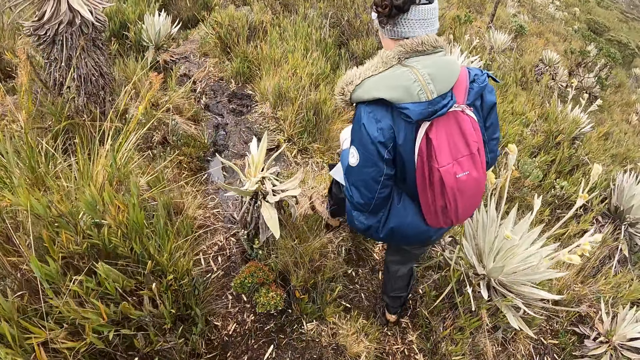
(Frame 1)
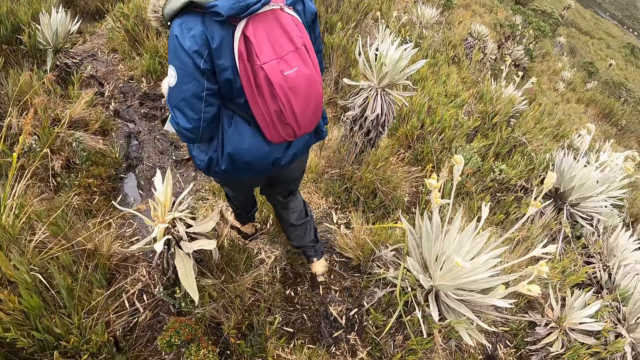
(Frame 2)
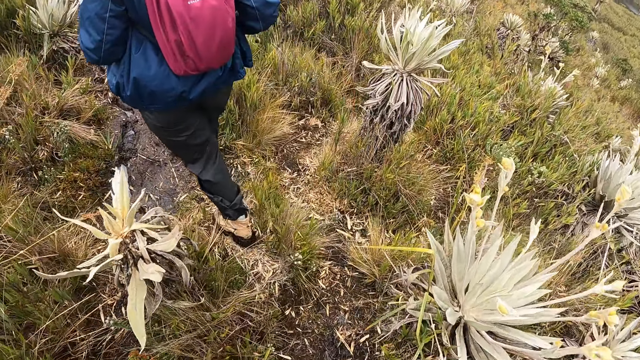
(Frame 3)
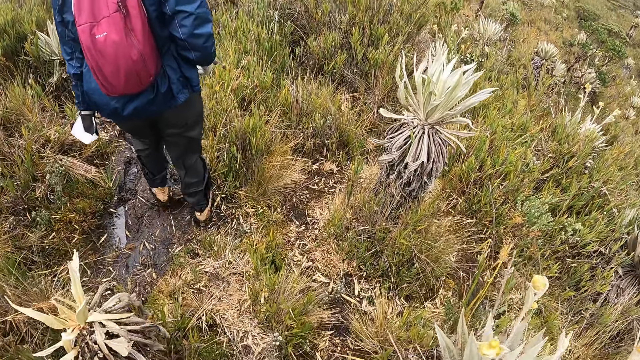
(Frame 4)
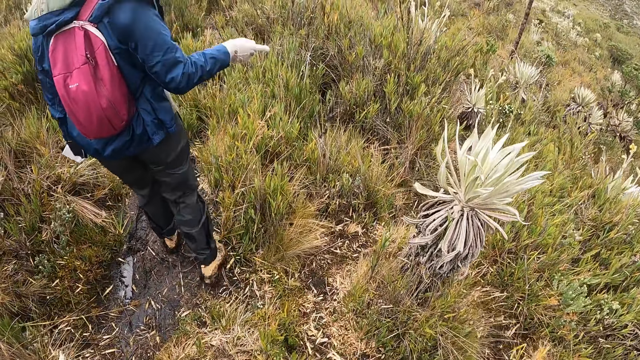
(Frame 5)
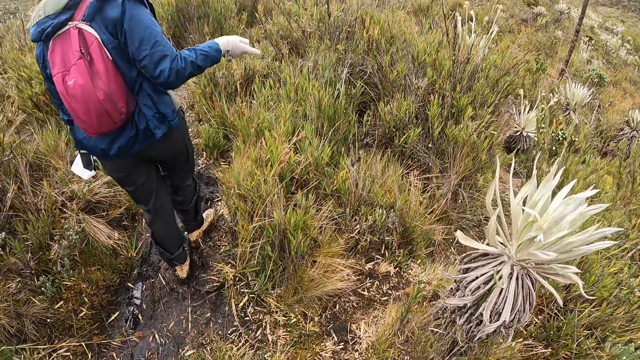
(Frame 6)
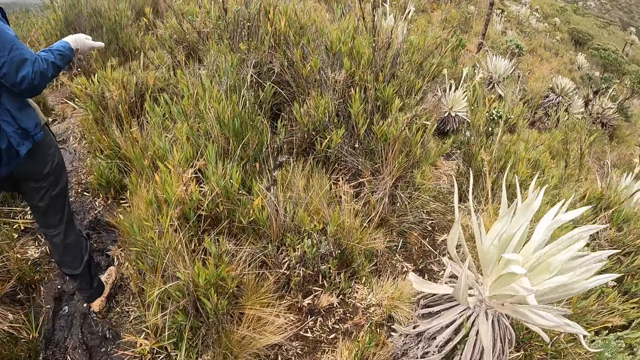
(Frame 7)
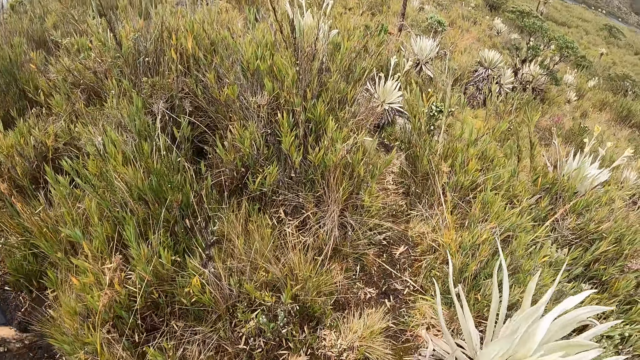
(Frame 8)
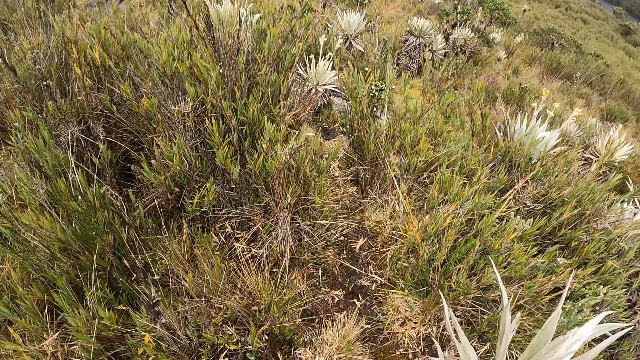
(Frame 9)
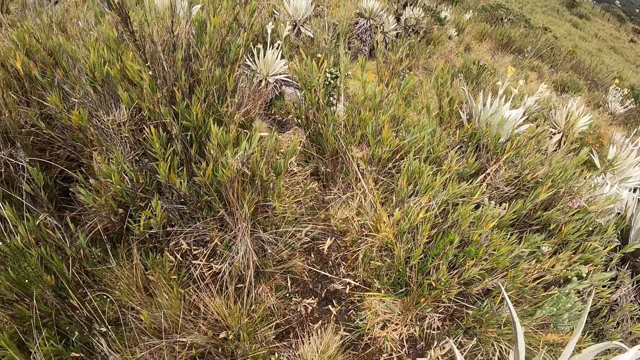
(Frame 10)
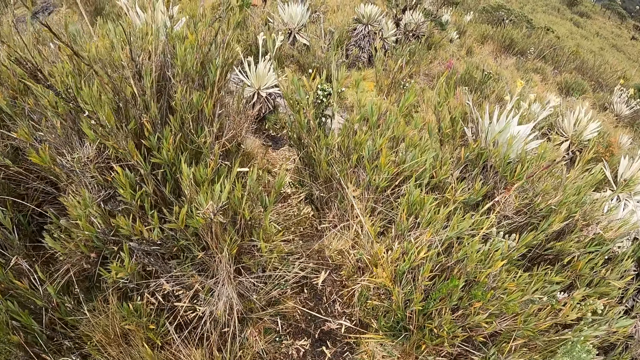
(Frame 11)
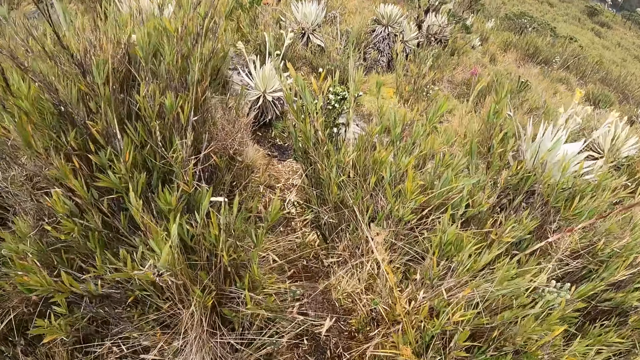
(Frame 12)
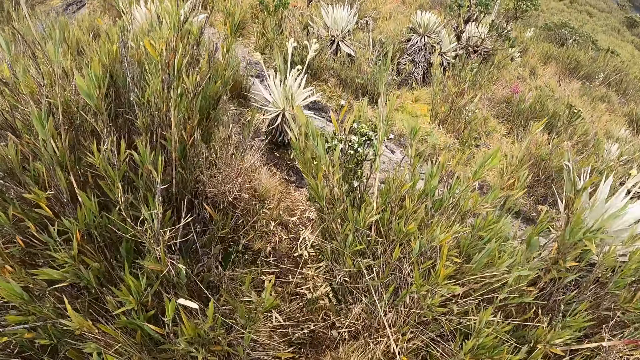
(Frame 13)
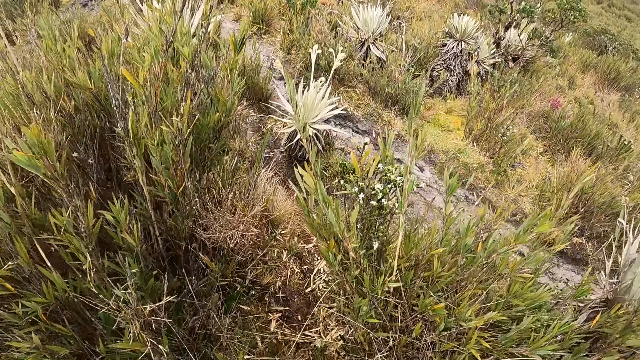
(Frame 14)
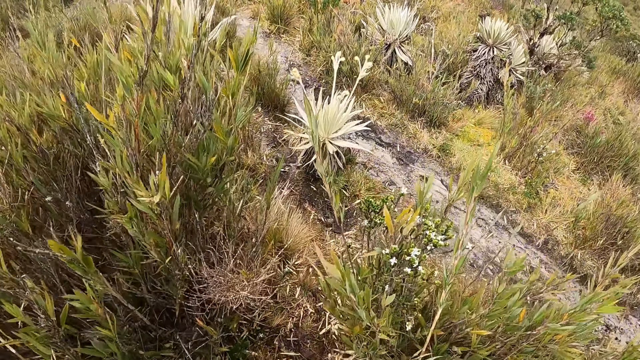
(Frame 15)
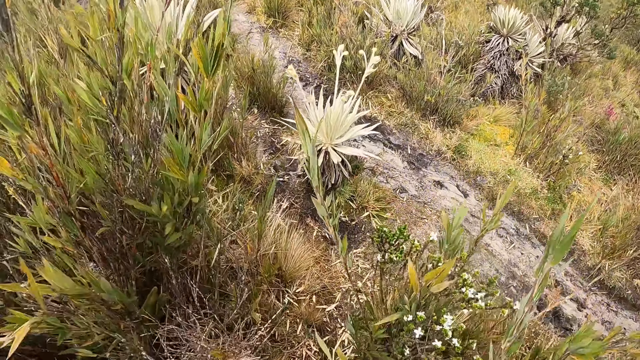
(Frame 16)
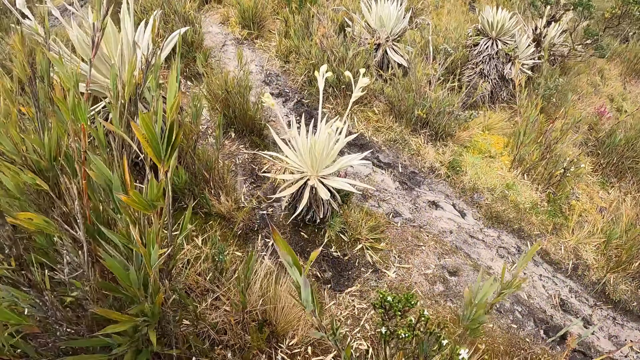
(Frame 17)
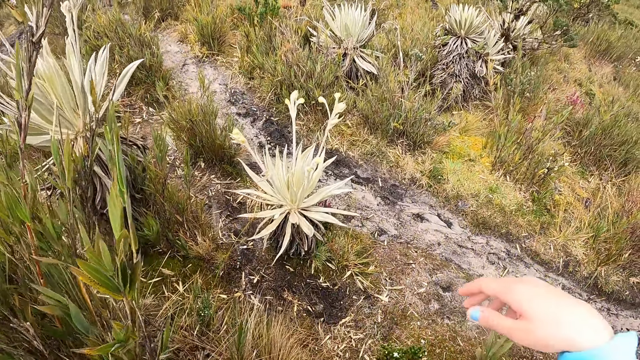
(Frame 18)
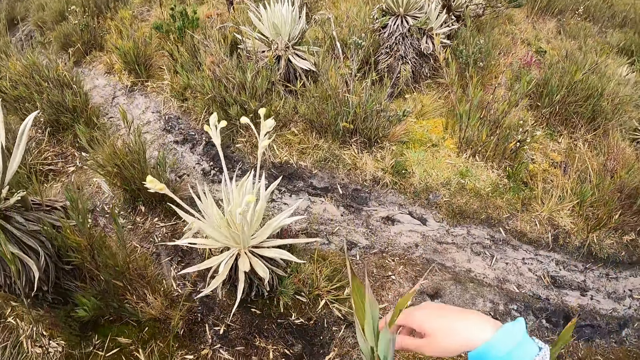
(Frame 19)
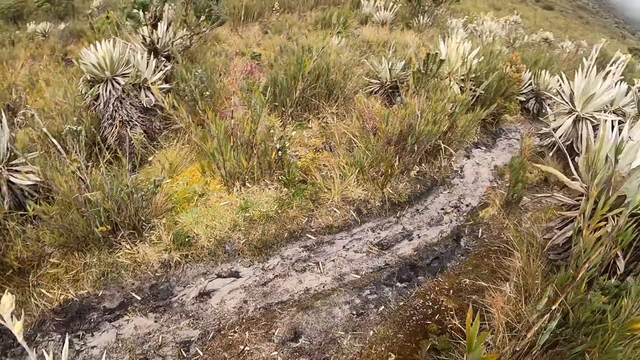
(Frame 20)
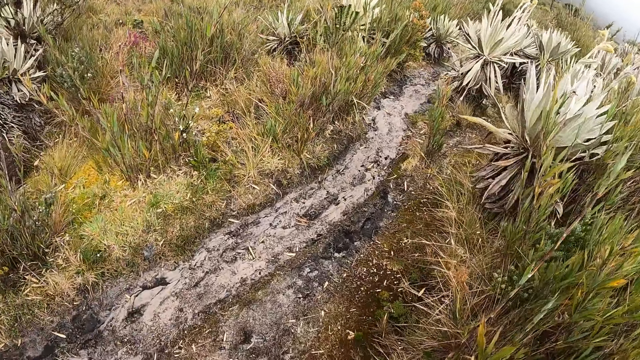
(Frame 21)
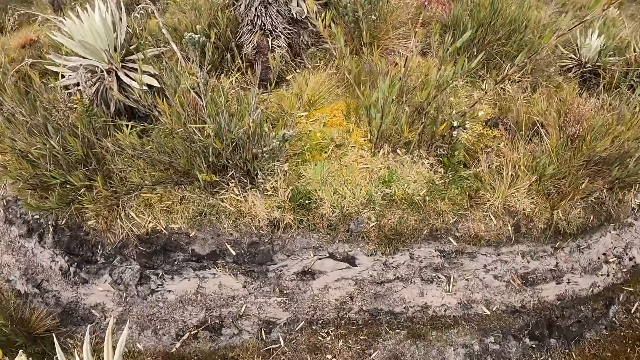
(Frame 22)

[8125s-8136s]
A person points her finger. The camera wearer looks around. They walk around.

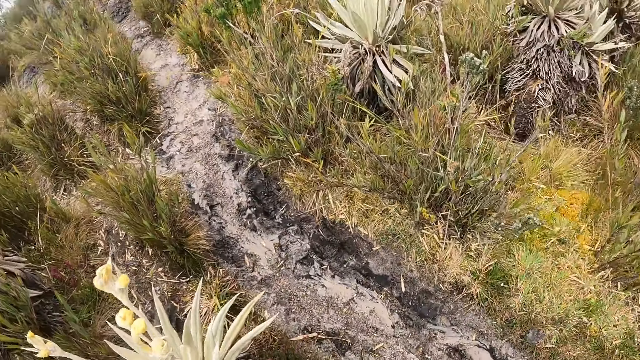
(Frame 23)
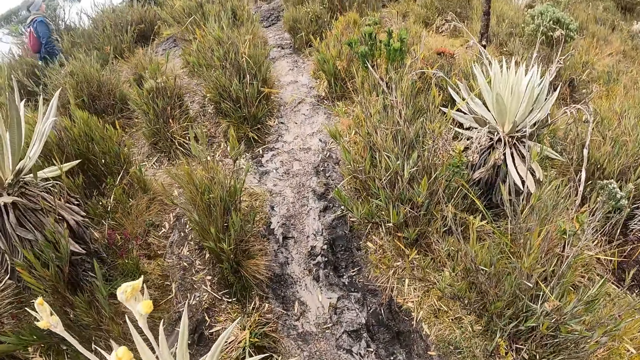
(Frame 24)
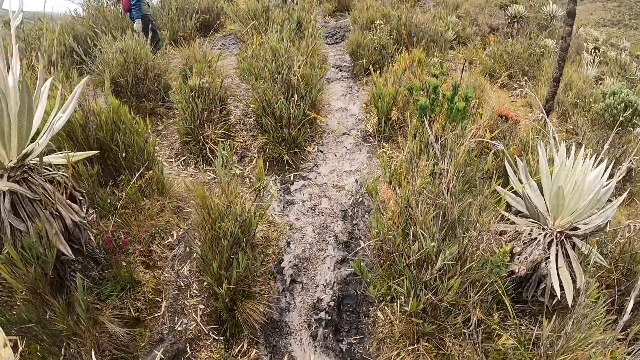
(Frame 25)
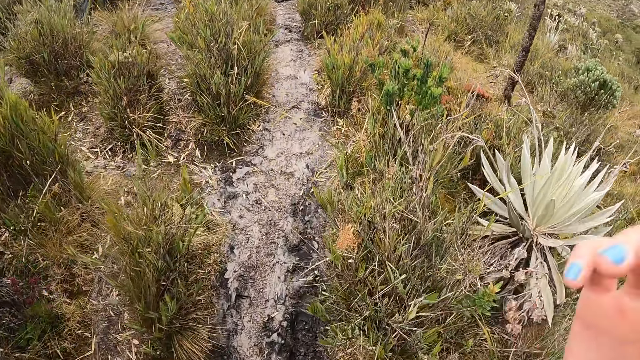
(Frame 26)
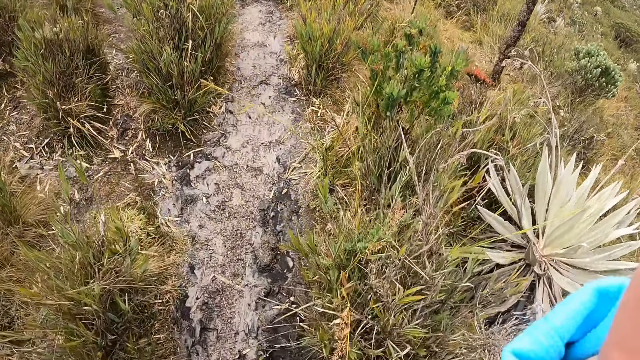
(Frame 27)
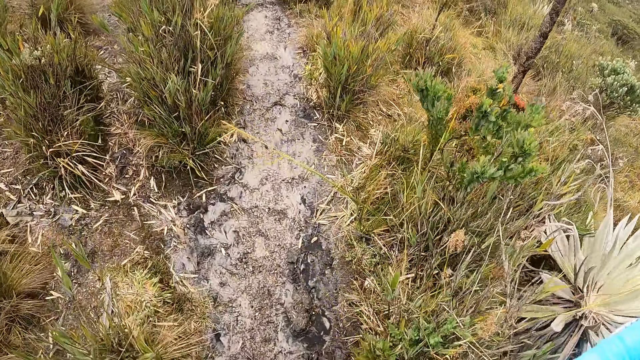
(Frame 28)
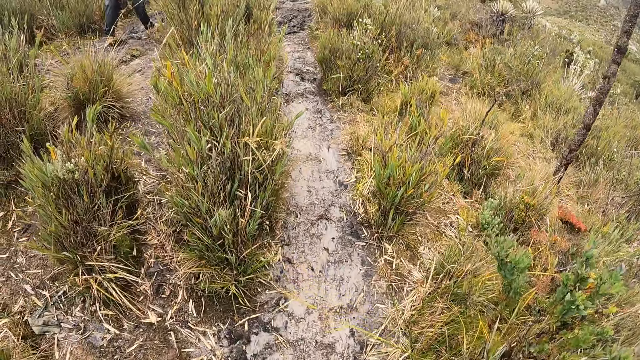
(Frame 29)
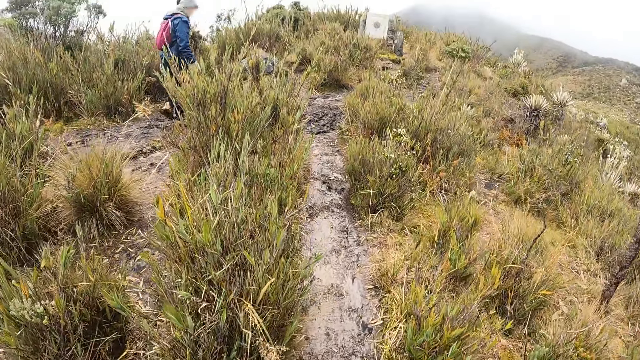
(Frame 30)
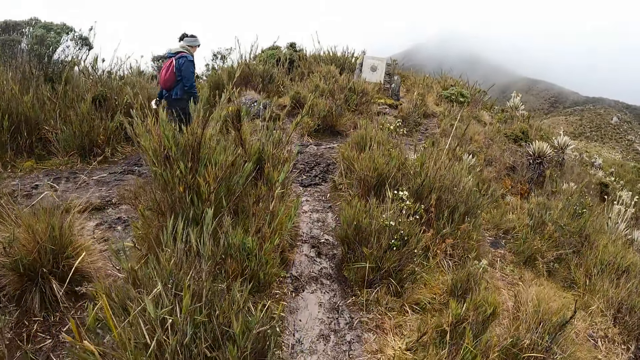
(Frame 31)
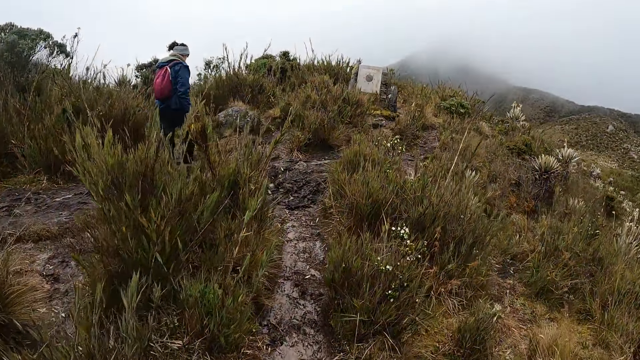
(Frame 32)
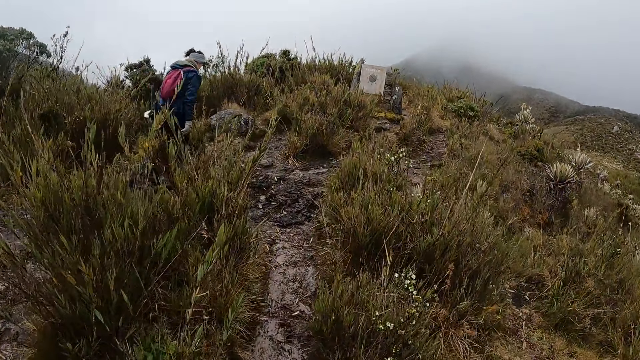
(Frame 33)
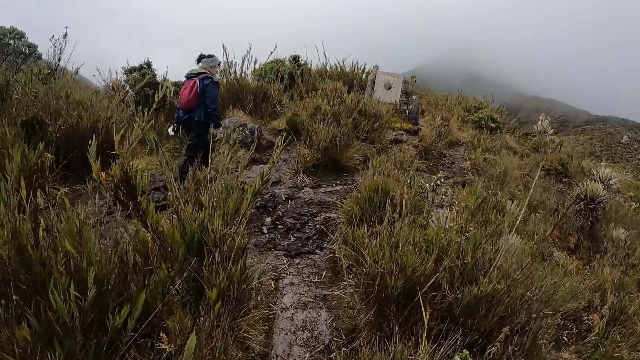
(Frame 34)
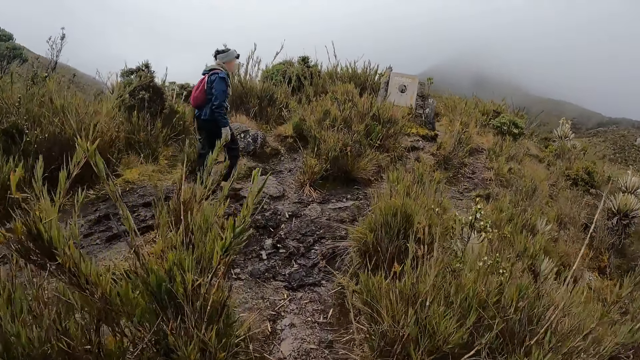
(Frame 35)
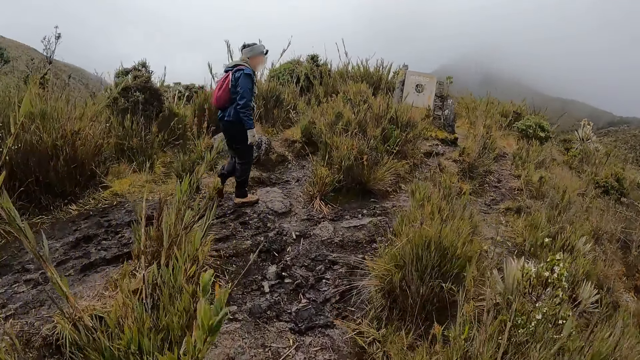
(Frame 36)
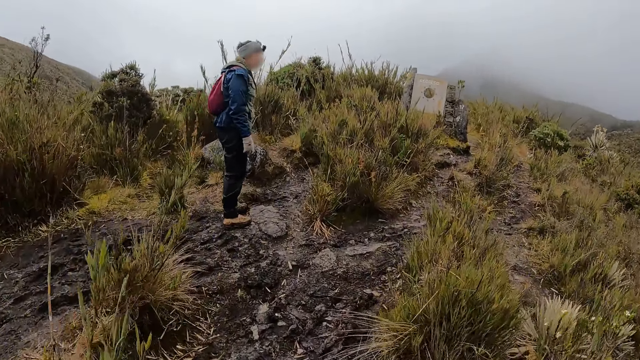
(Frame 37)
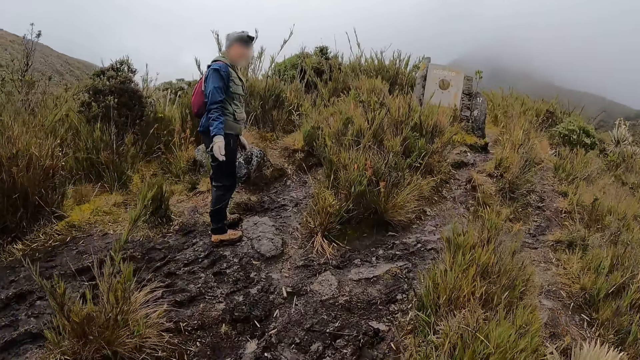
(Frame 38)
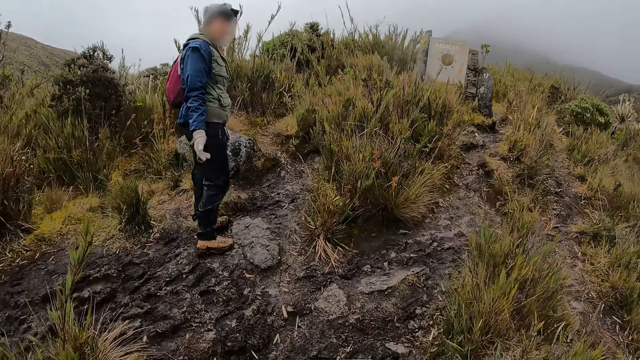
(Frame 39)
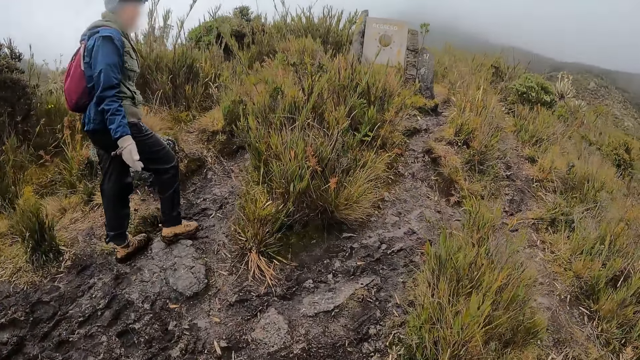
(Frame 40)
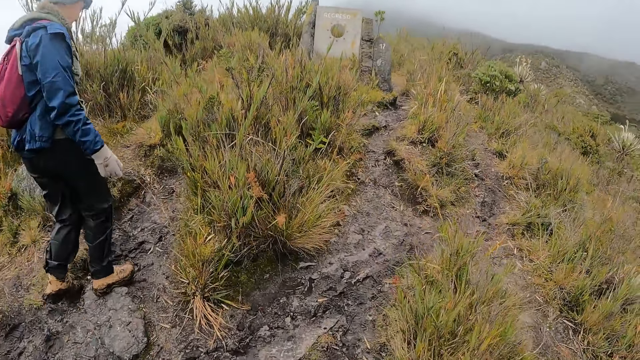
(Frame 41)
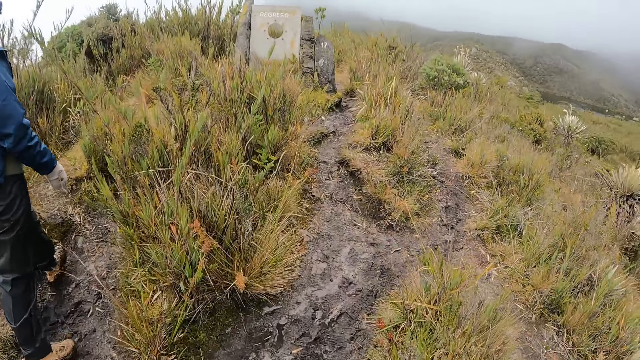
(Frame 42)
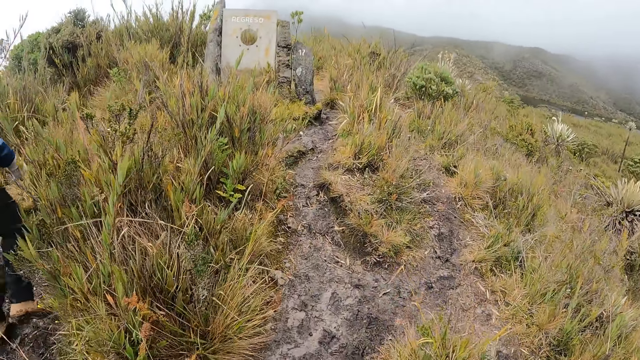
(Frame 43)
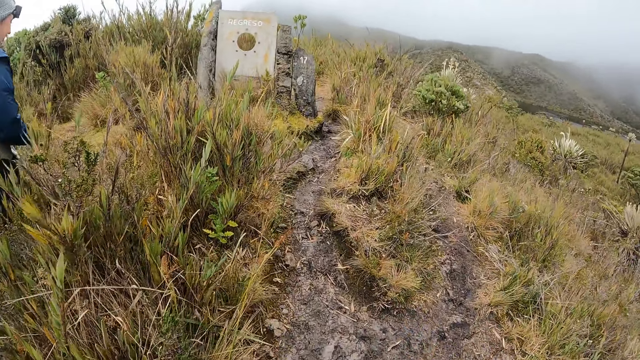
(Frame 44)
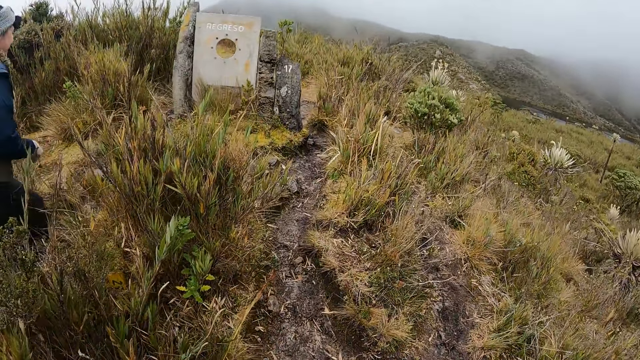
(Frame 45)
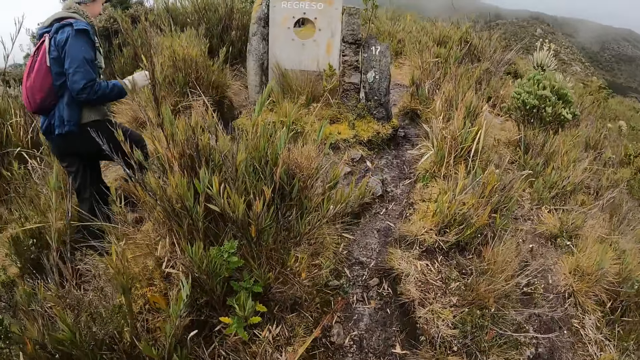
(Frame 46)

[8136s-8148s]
The camera wearer adjusts the camera. A woman walks around. The camera wearer walks around. They interact with the woman. The woman stops. The camera wearer walks around. The woman walks around.
